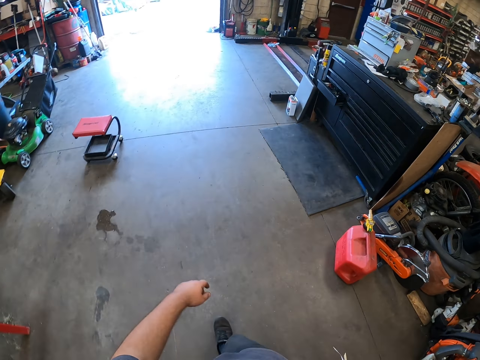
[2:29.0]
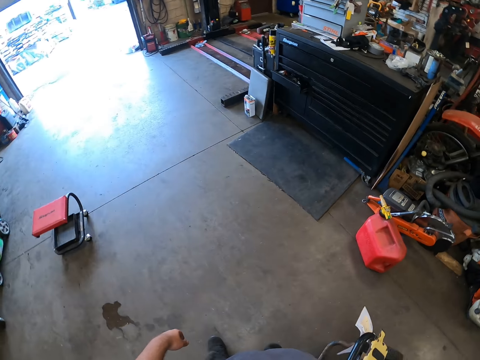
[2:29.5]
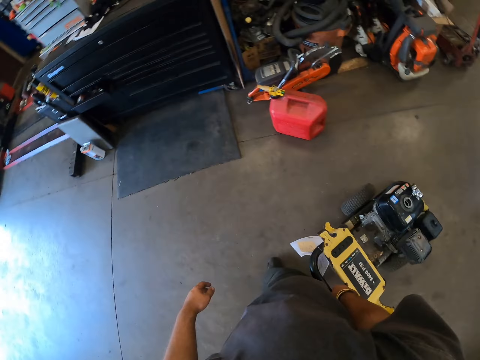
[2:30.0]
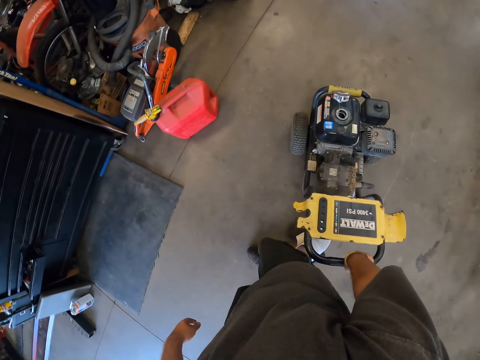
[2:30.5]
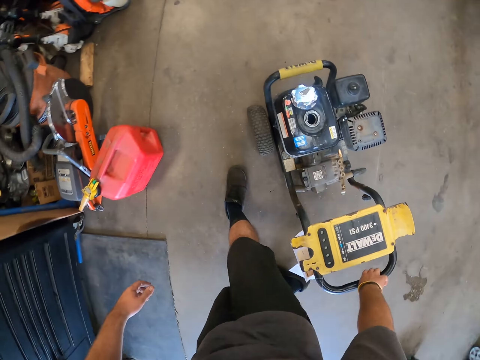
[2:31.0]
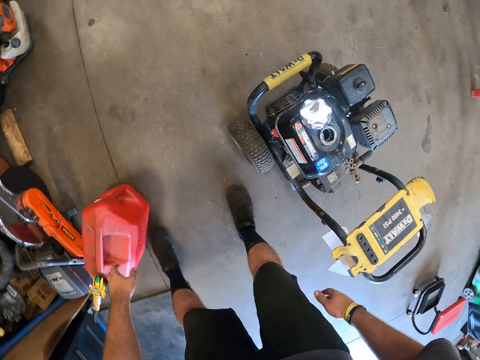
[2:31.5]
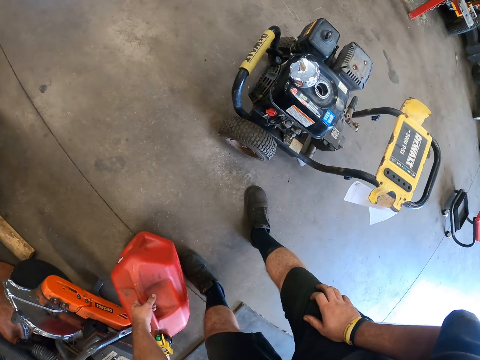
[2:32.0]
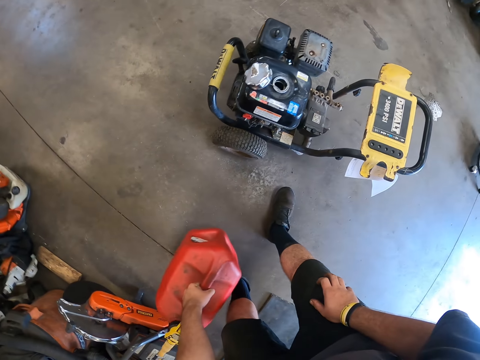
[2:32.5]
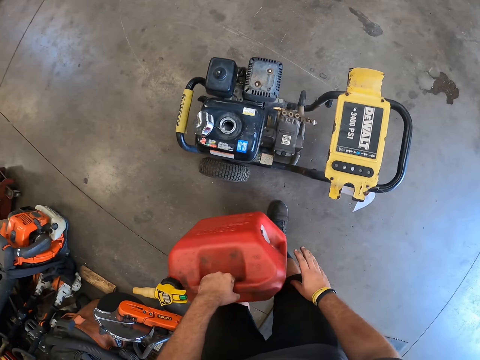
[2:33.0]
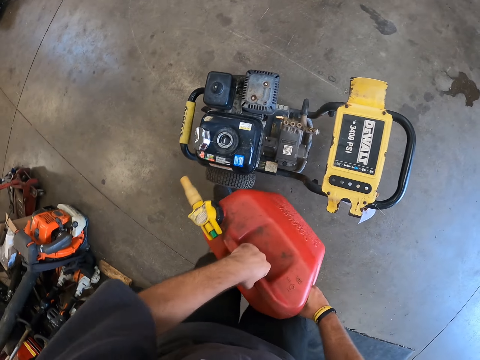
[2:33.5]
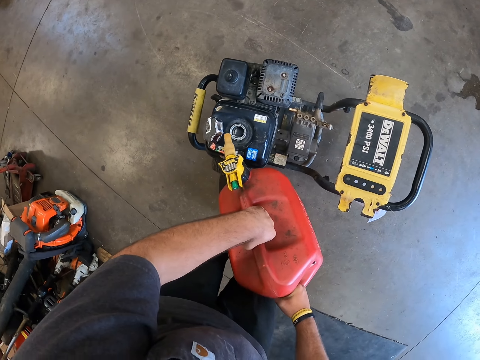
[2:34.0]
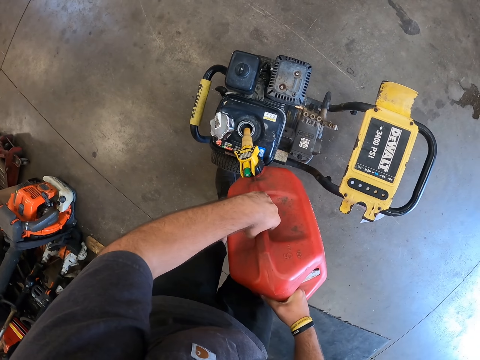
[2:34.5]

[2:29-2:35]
The camera wearer moves the generator. They turn around. They pick up a jerrycan of oil.

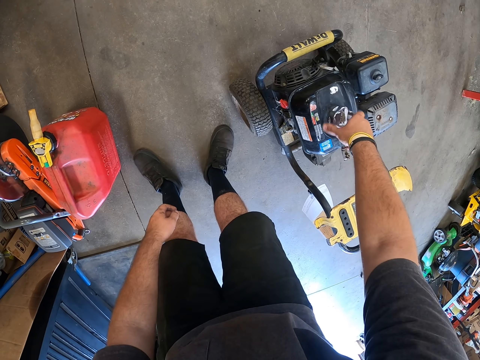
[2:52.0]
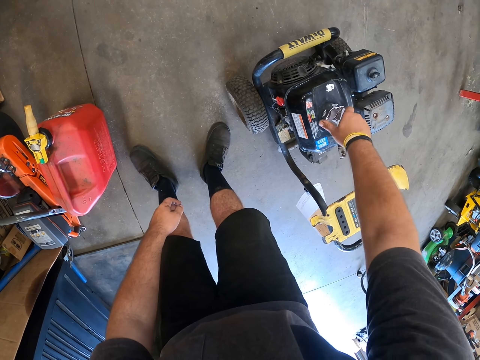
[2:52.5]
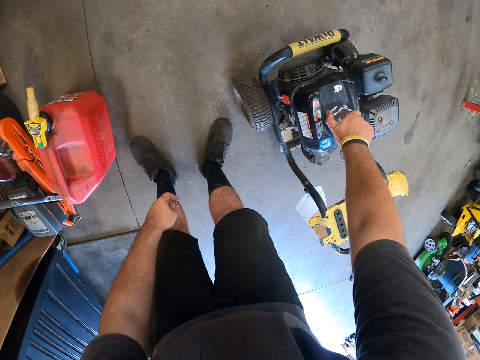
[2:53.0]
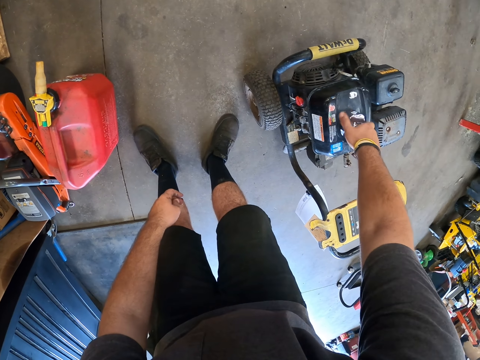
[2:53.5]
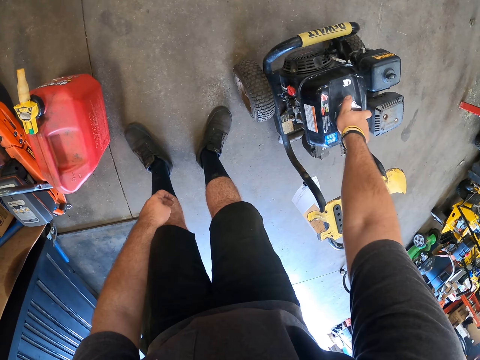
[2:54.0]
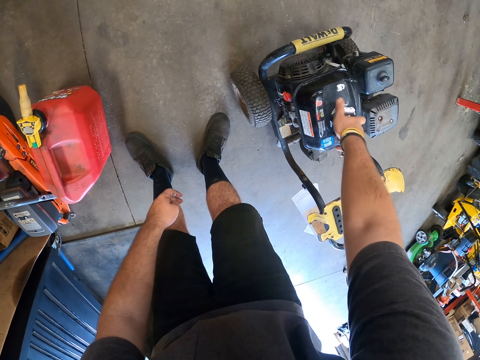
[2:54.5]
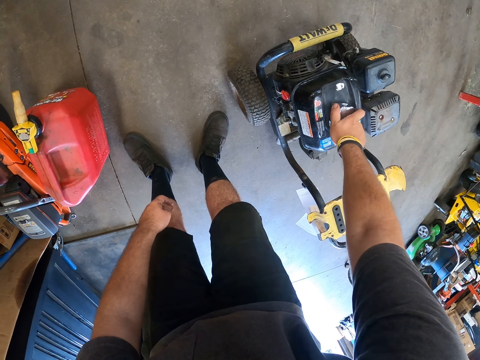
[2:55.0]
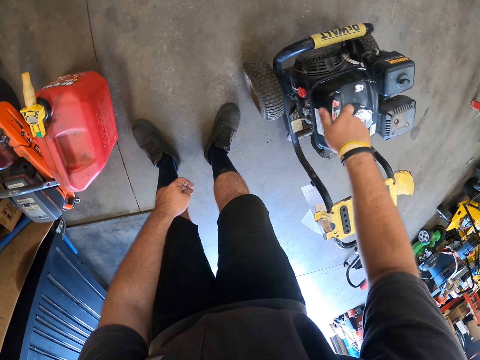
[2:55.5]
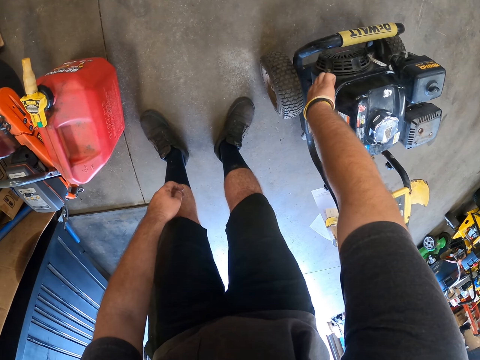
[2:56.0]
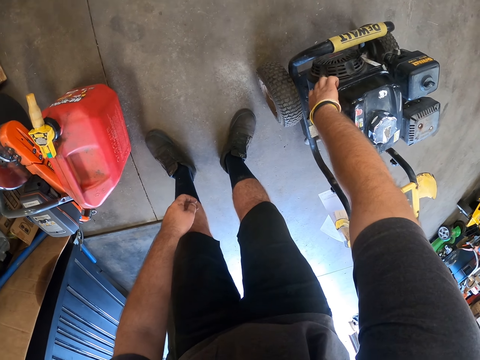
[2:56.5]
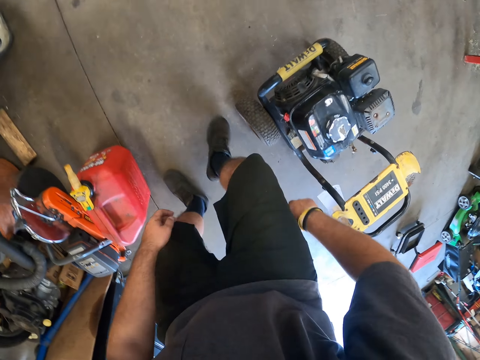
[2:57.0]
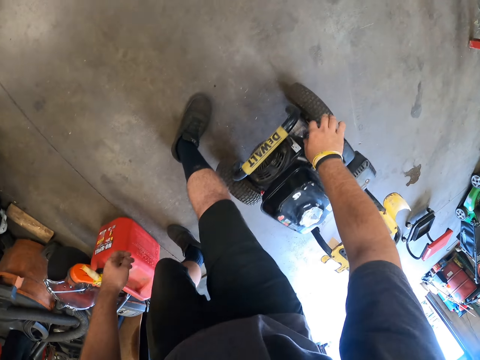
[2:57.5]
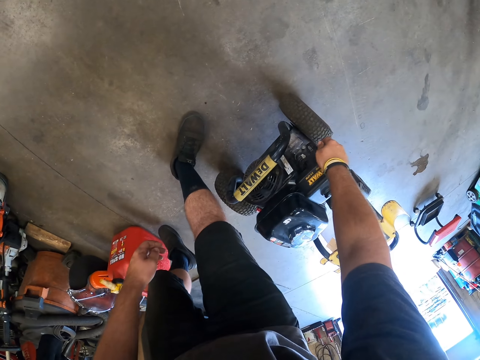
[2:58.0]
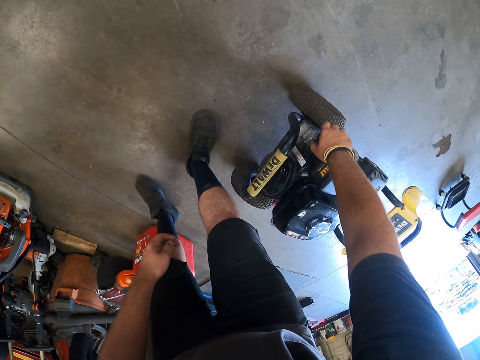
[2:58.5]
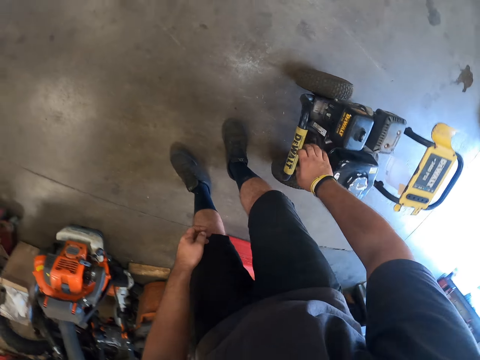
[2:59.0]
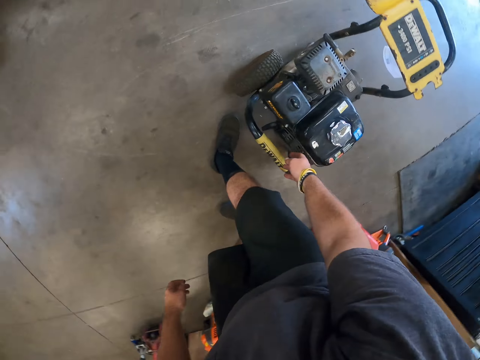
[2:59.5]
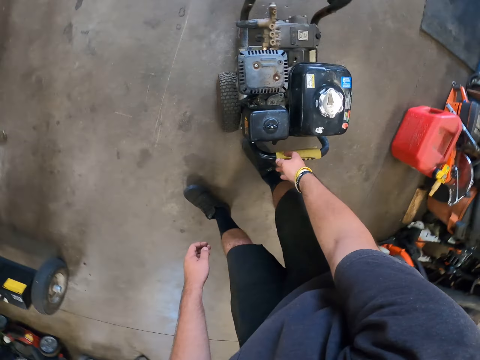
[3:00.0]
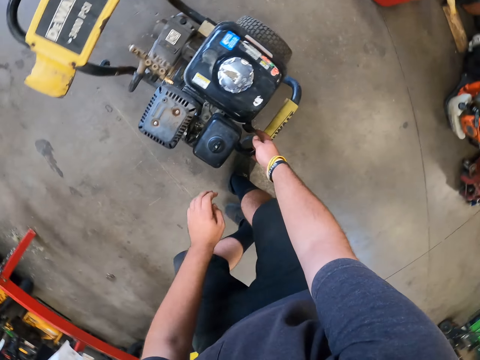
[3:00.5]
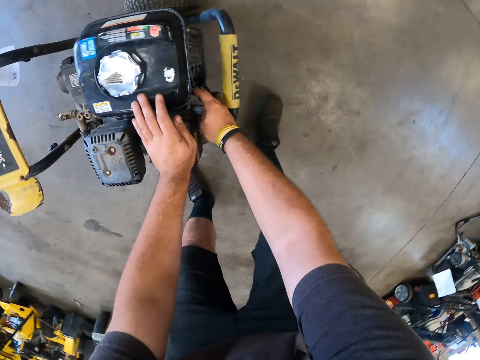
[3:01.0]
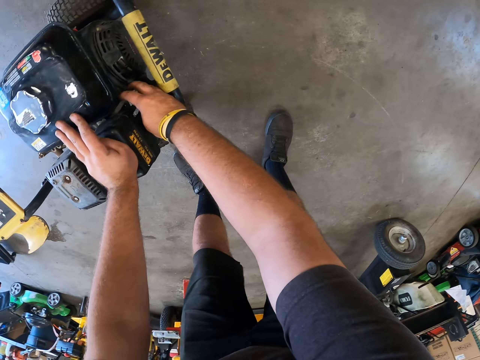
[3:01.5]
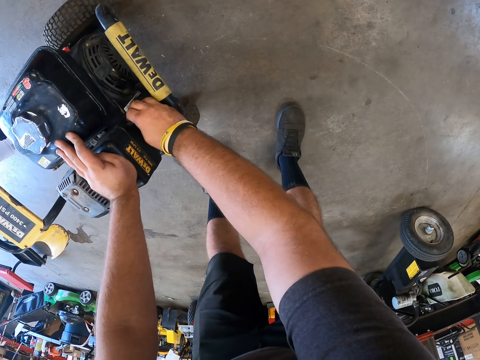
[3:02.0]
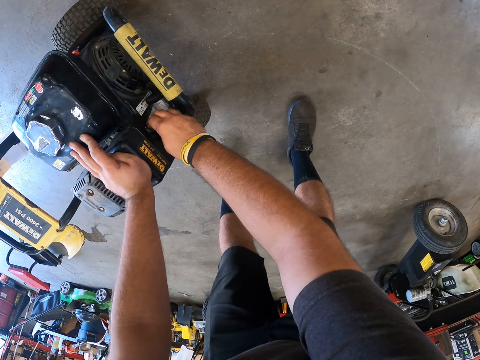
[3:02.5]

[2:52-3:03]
The camera wearer closes the fuel system. They check the pressure washer. They turn around.

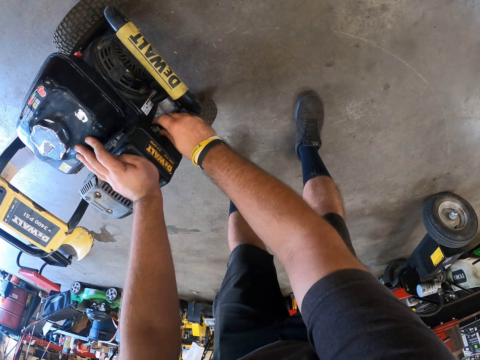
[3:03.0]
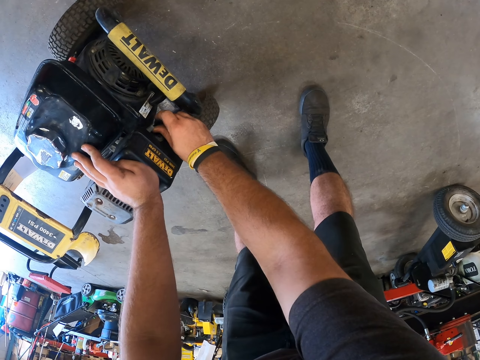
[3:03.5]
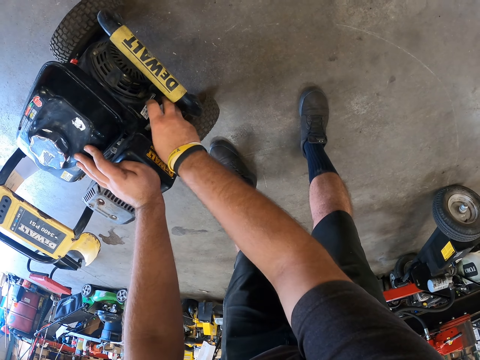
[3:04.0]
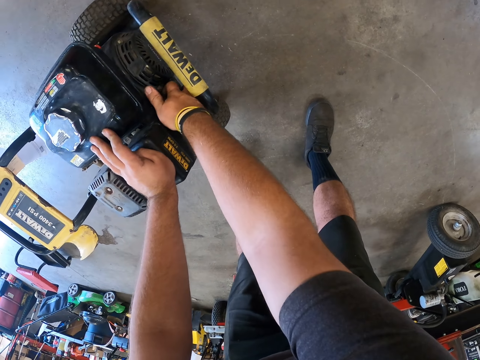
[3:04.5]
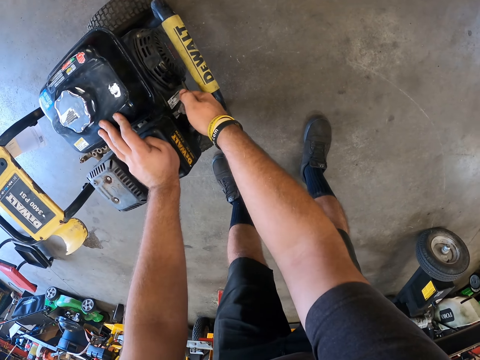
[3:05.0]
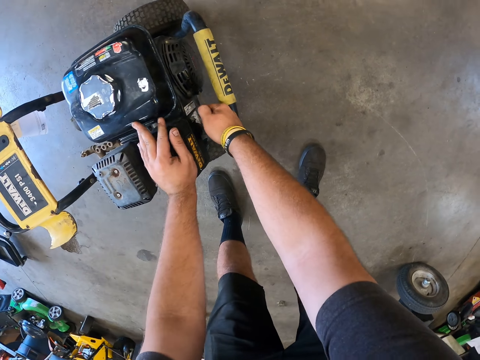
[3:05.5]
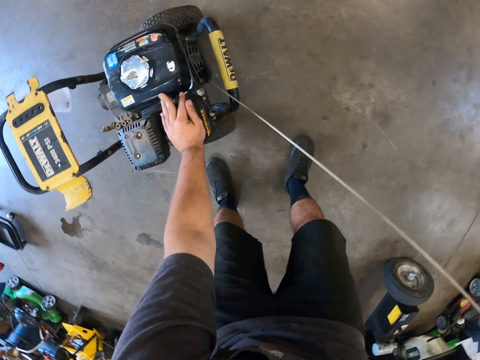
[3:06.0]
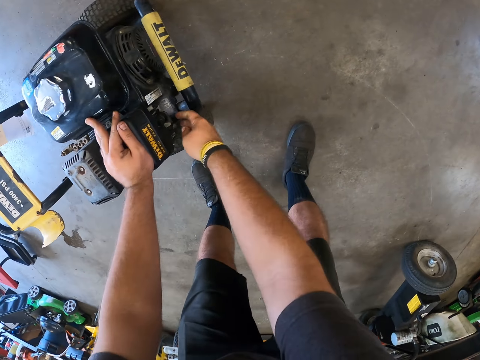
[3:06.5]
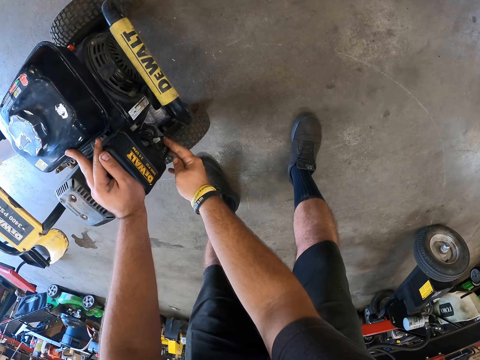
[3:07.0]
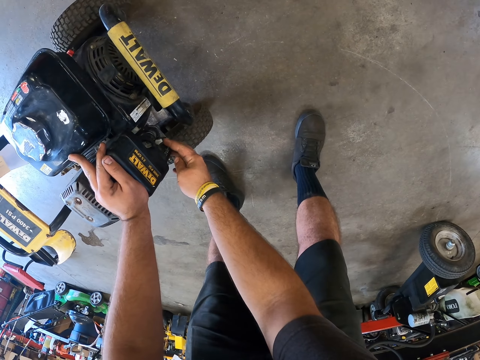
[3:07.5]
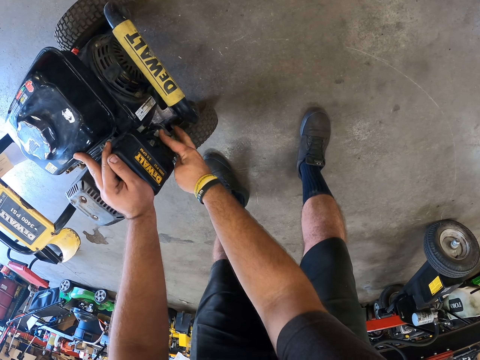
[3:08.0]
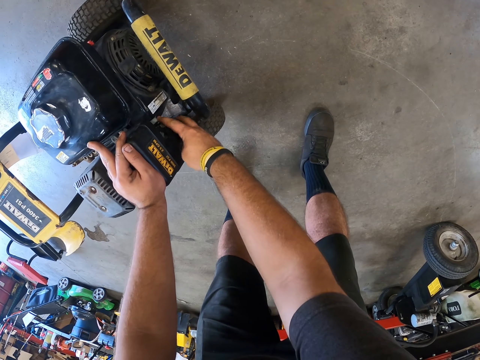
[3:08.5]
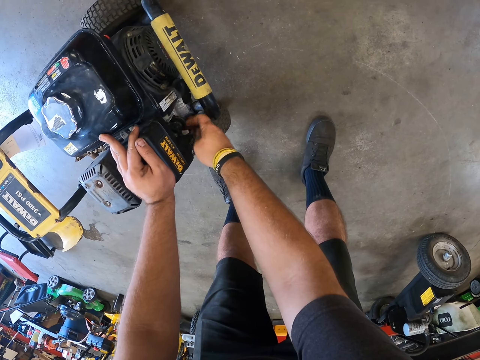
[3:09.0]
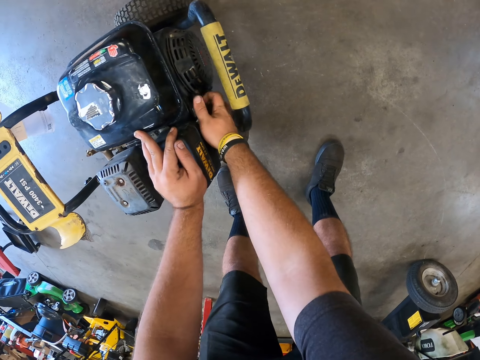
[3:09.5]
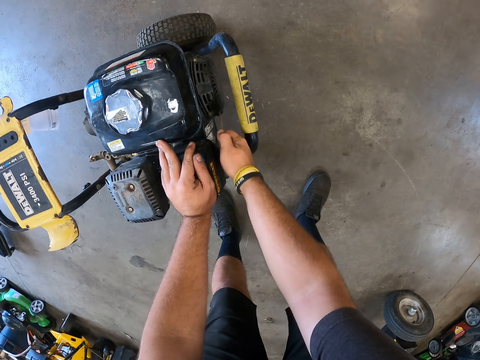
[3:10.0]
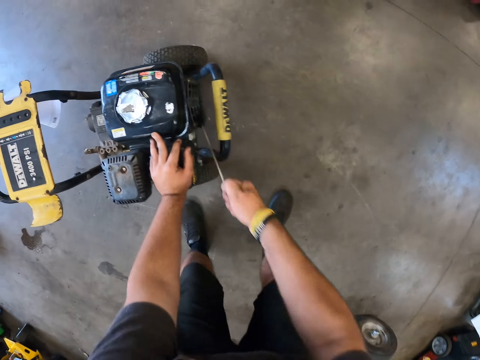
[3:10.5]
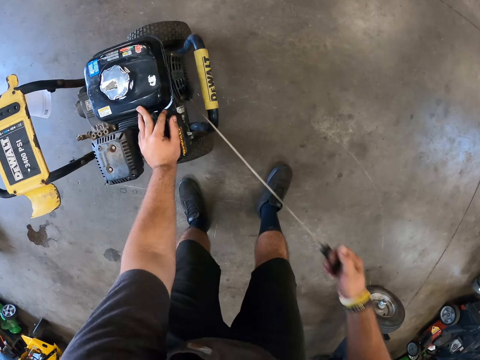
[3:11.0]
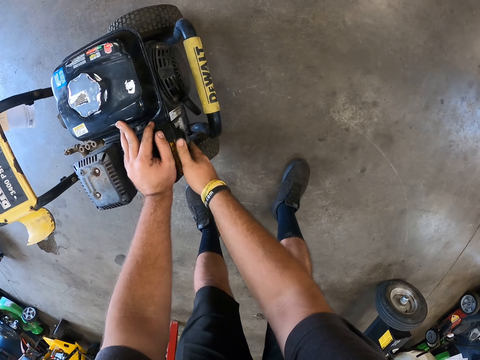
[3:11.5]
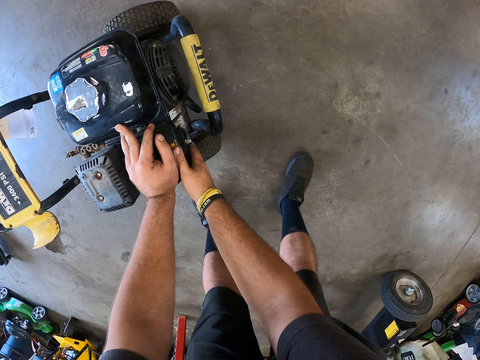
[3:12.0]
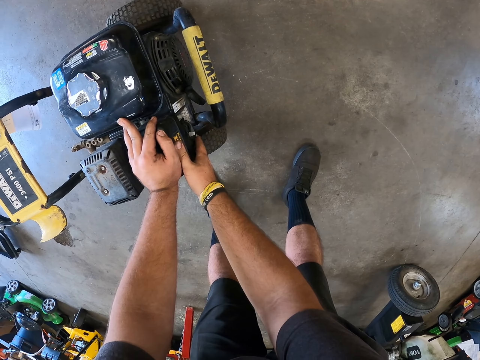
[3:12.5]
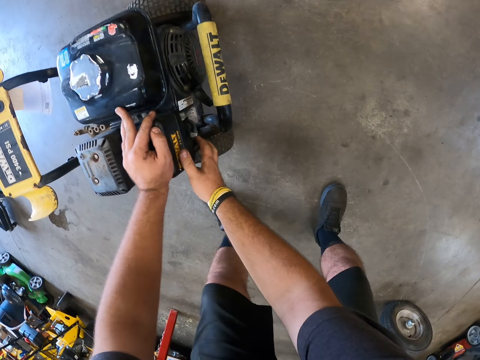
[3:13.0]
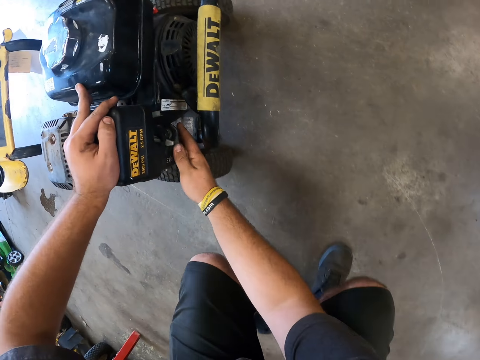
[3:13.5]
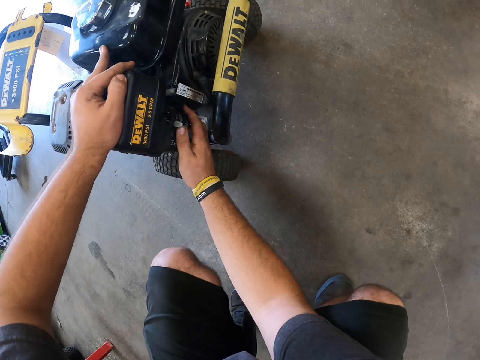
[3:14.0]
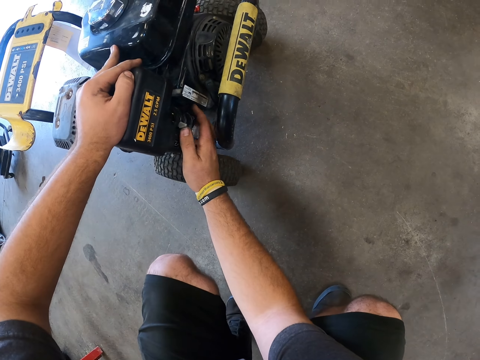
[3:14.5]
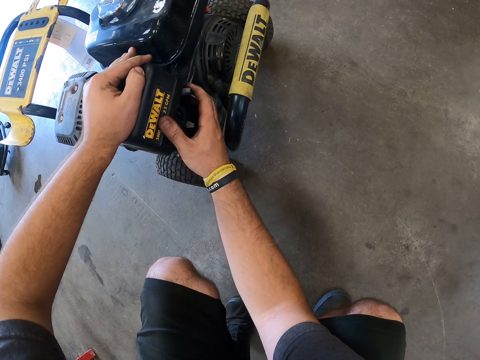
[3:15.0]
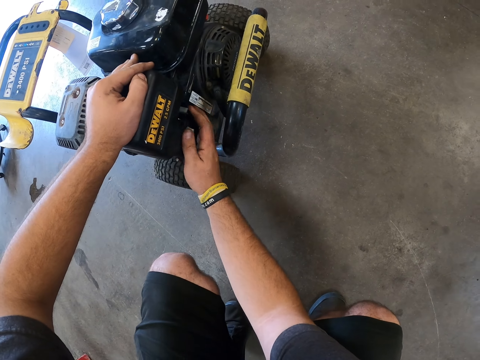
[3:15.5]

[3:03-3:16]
The camera wearer presses the button. They pull the string. They ignite the generator. They ignite the generator again. They squat. They check the pressure washer.
